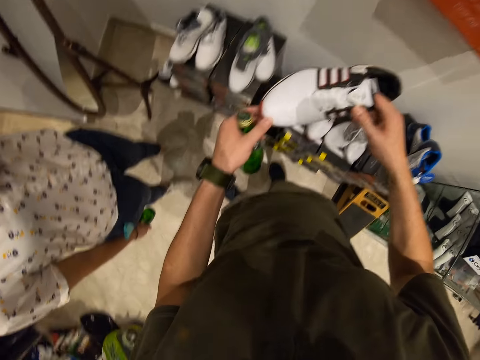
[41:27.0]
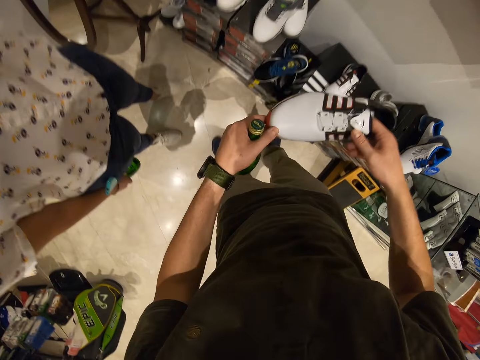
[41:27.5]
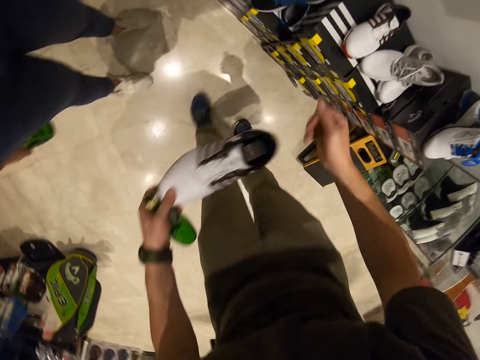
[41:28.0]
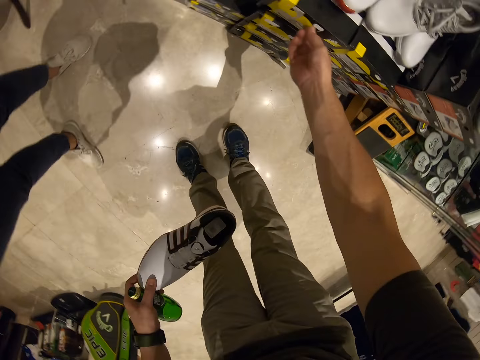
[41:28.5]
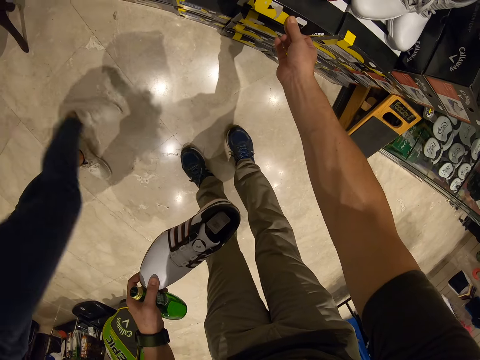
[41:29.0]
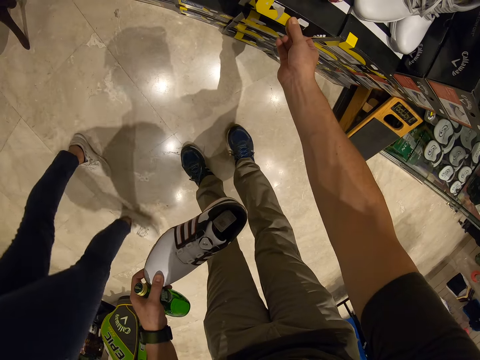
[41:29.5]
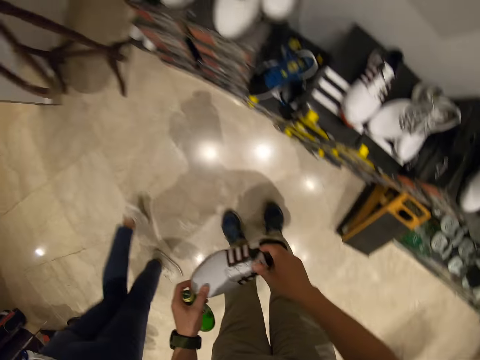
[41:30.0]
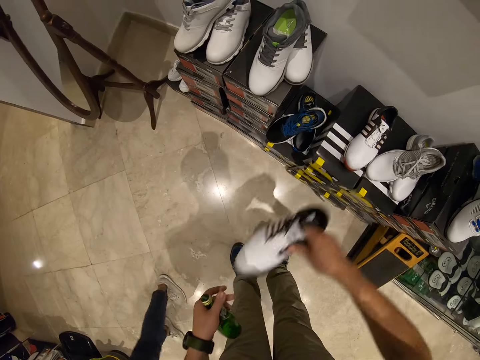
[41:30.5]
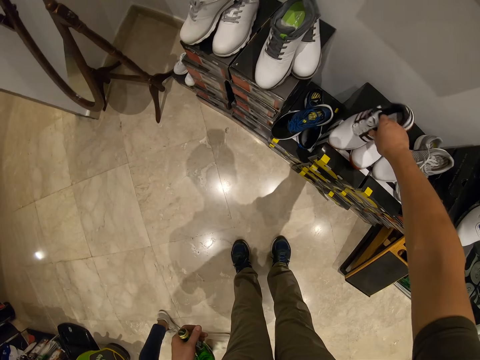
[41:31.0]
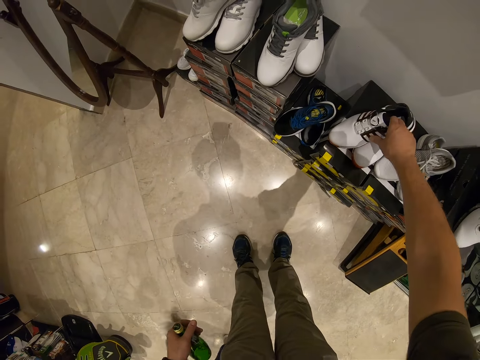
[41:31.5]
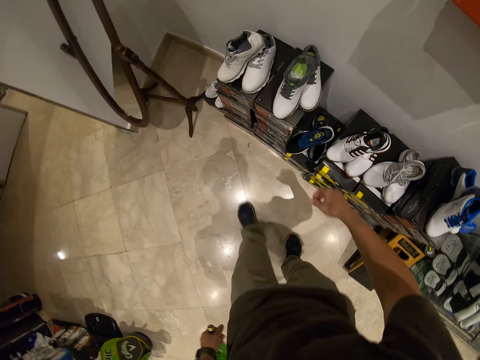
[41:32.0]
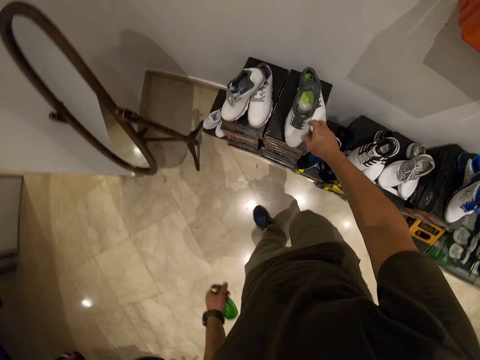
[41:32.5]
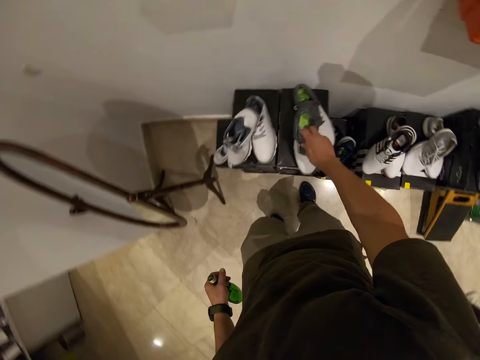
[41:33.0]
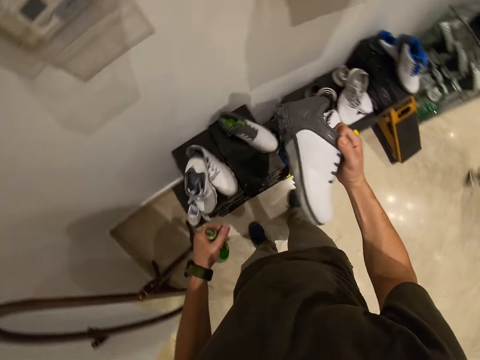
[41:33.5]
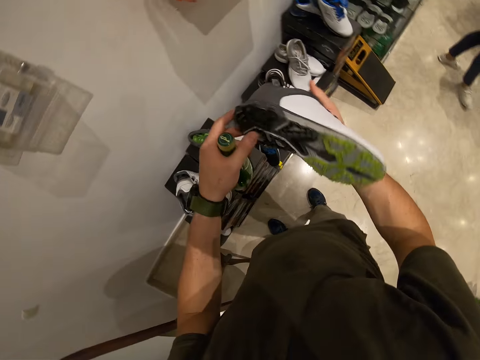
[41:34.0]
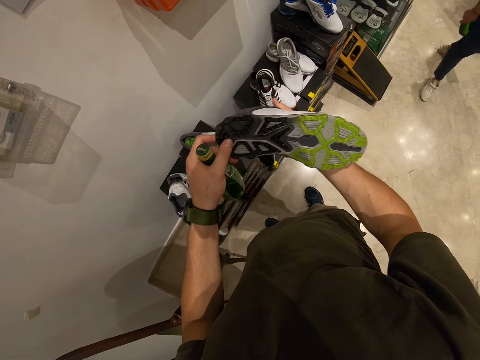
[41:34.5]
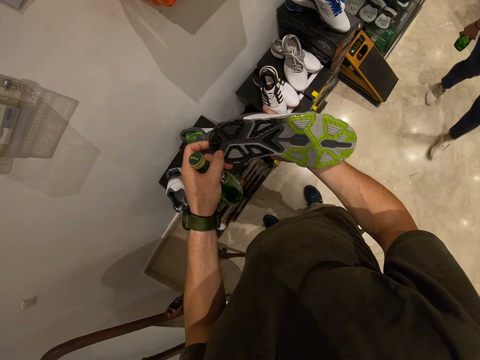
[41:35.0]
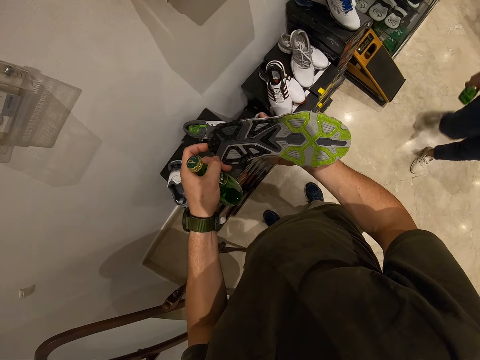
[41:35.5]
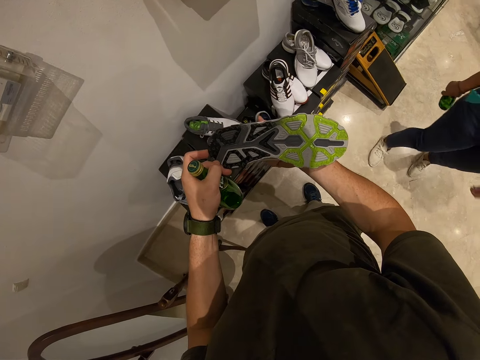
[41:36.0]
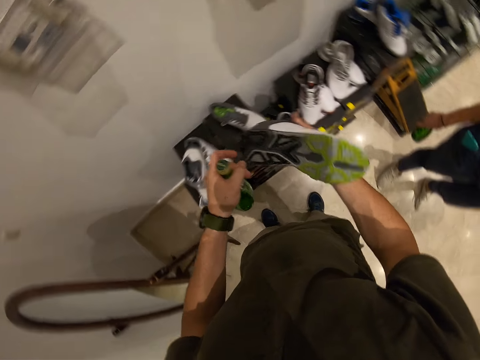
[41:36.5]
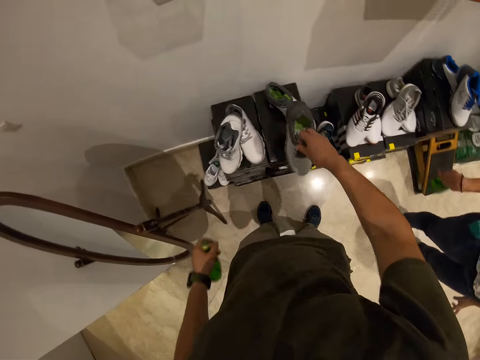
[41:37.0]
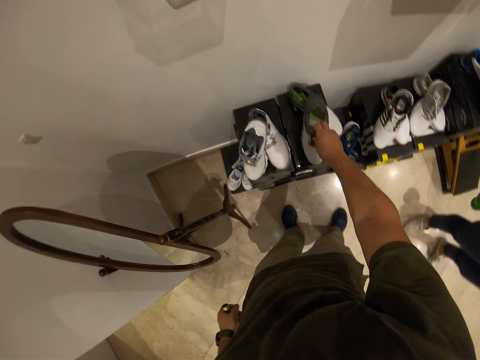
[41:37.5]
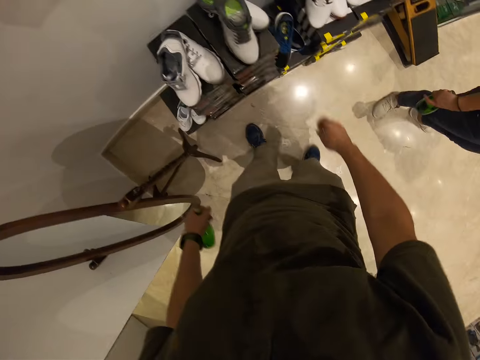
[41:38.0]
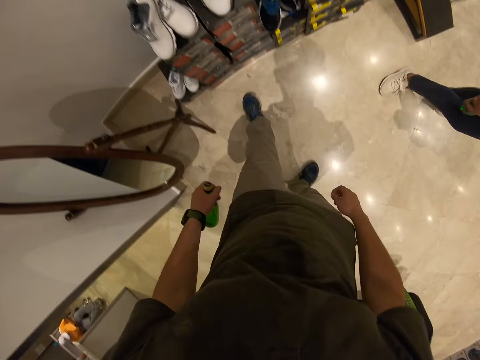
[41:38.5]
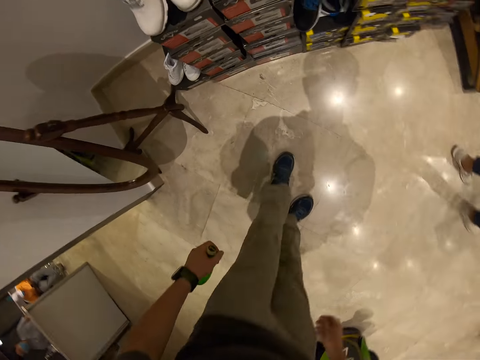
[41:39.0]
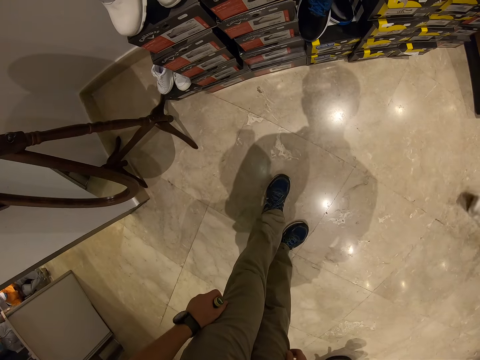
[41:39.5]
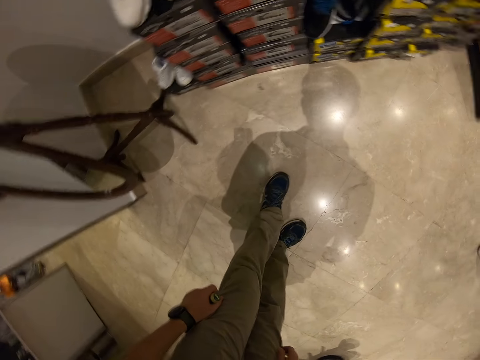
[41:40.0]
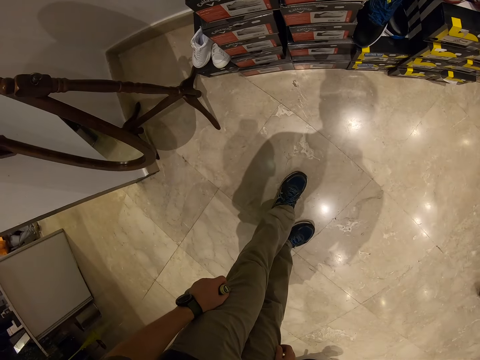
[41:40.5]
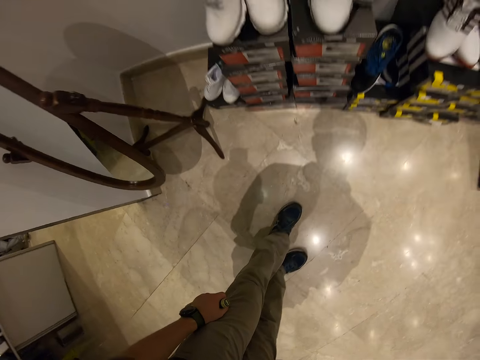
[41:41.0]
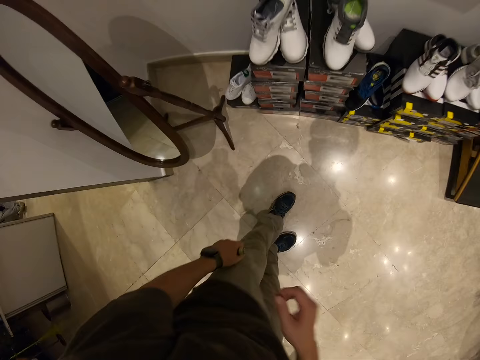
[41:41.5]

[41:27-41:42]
The camera wearer examines the shoe and pulls his hand off the shoe. He opens the box and touches the box. A woman walks around the store. The camera wearer holds the shoe with both hands. He places the shoe on top of the box. He walks toward the shoes. He picks up a shoe. He examines the shoe, holds the shoe with both hands and examines the shoe again. The woman walks around the store and stands beside the camera wearer. The camera wearer places the shoe on top of the box. He walks away from the shoes.

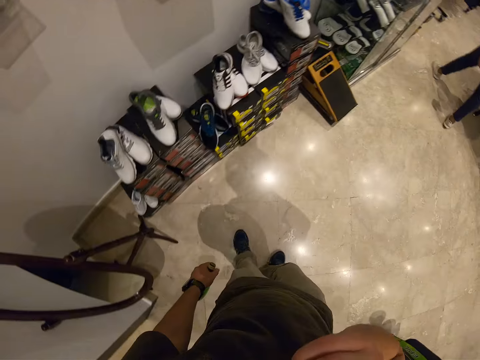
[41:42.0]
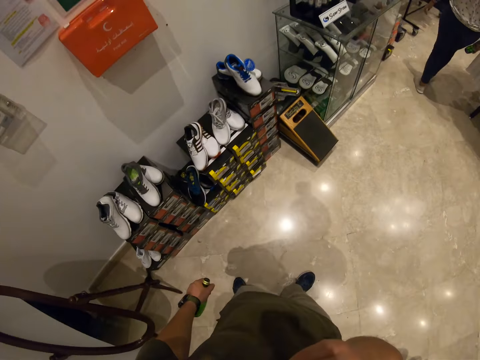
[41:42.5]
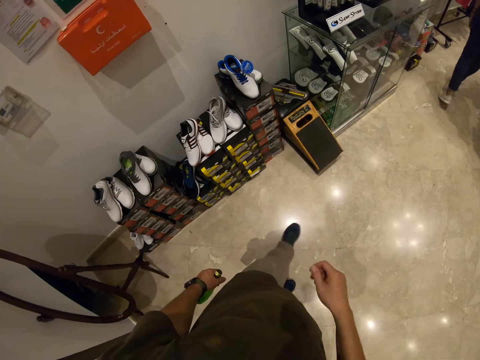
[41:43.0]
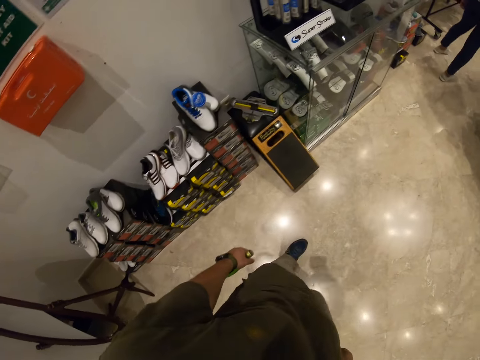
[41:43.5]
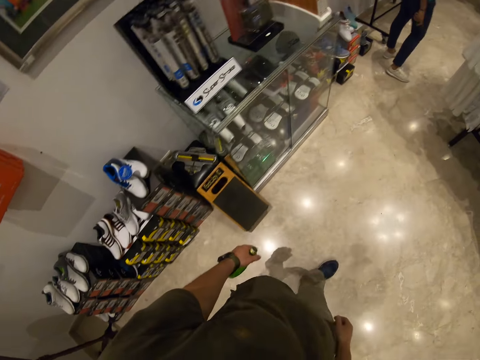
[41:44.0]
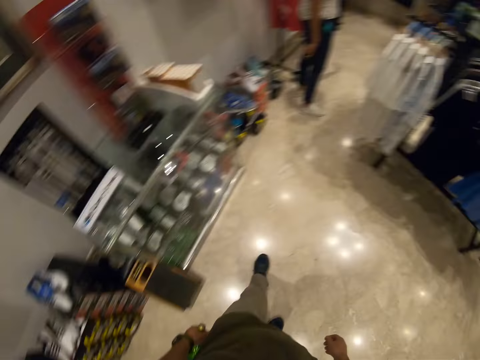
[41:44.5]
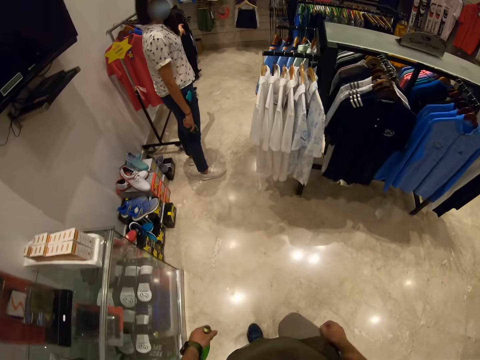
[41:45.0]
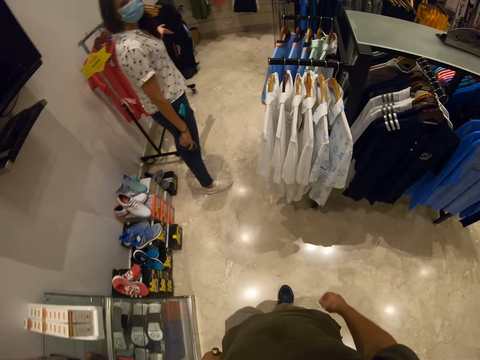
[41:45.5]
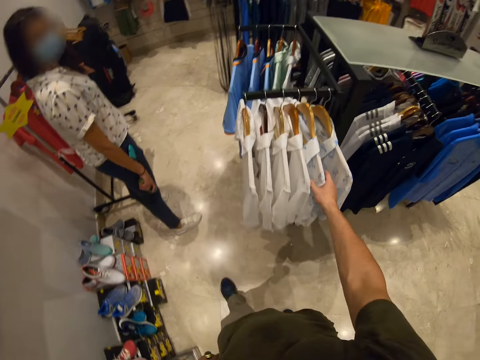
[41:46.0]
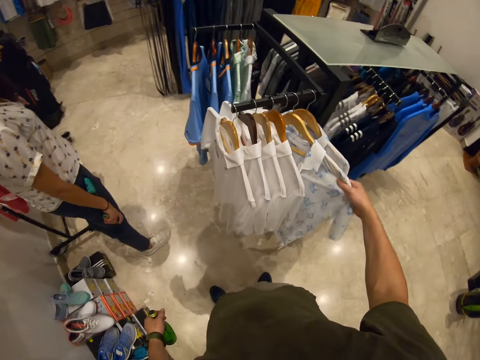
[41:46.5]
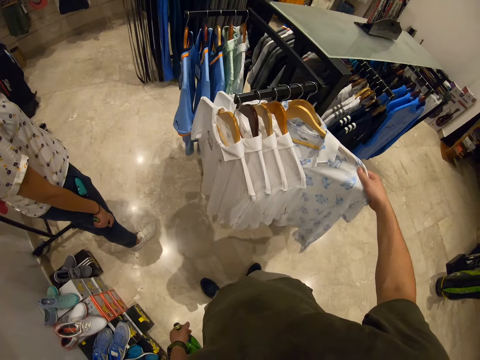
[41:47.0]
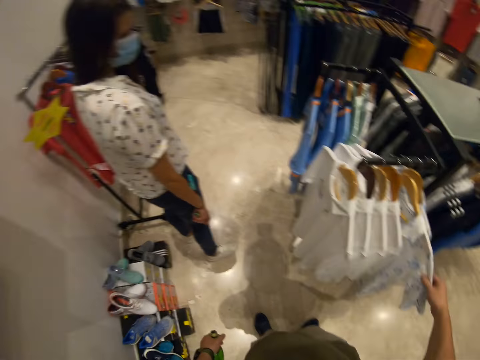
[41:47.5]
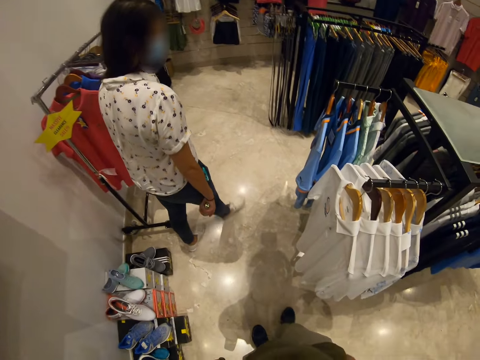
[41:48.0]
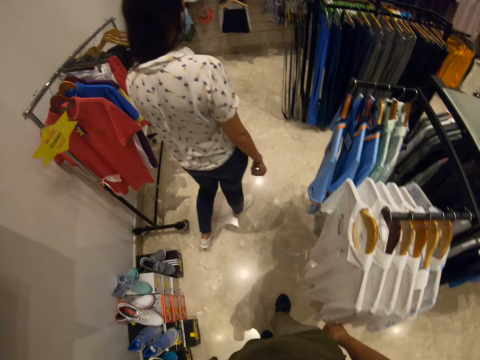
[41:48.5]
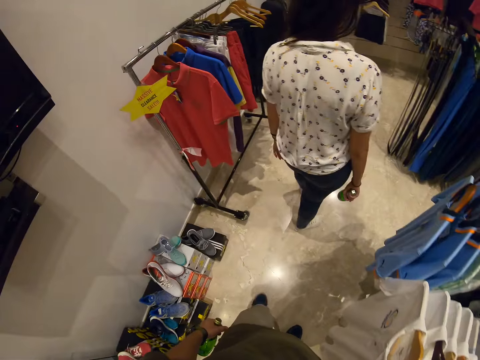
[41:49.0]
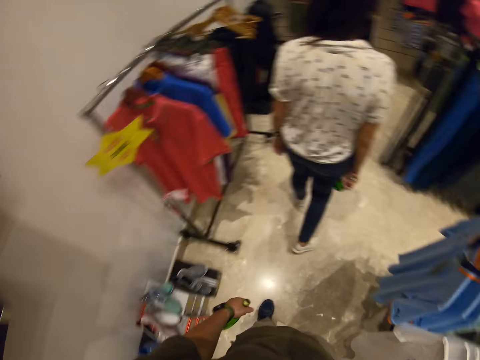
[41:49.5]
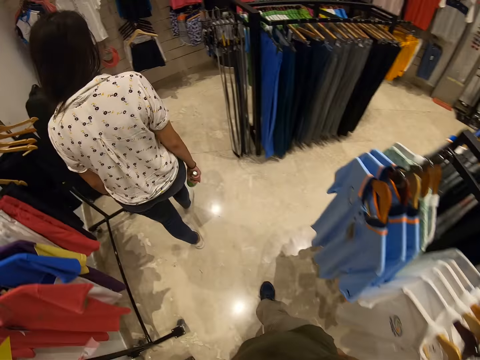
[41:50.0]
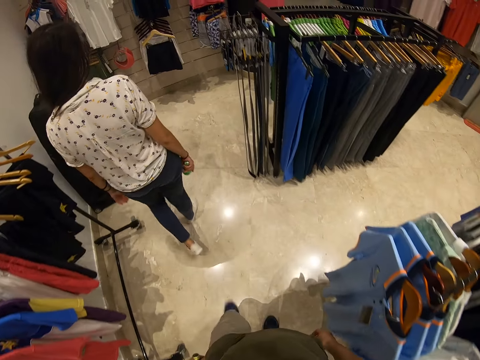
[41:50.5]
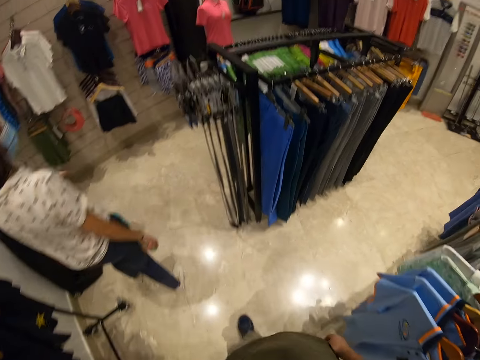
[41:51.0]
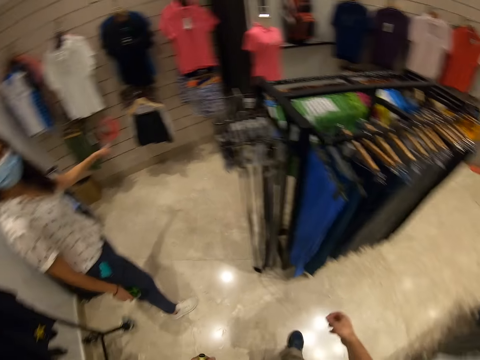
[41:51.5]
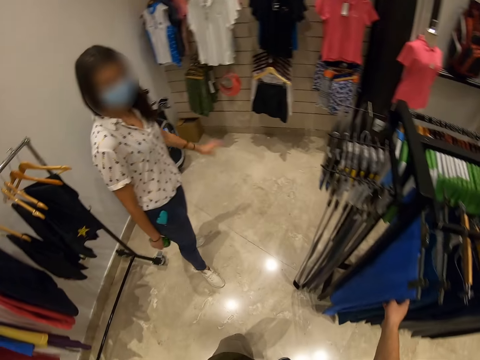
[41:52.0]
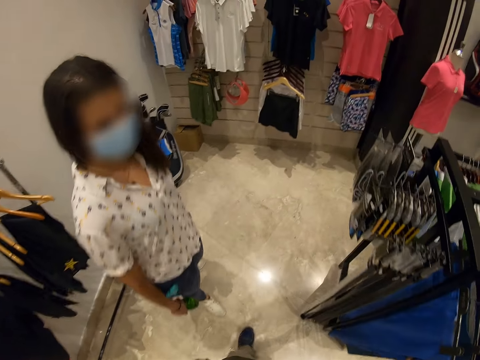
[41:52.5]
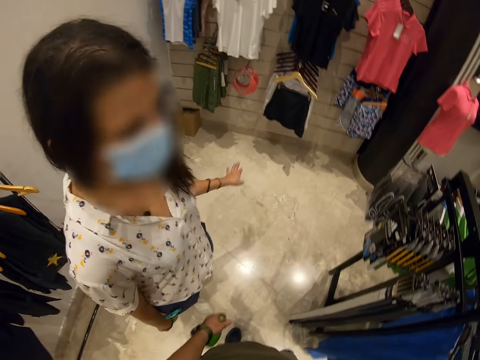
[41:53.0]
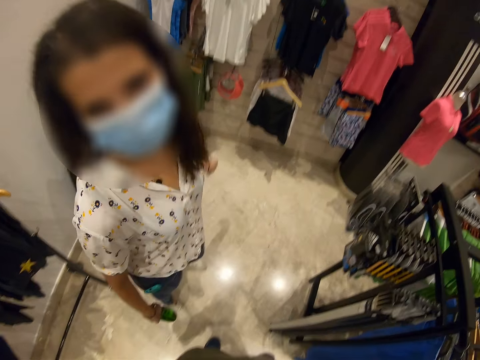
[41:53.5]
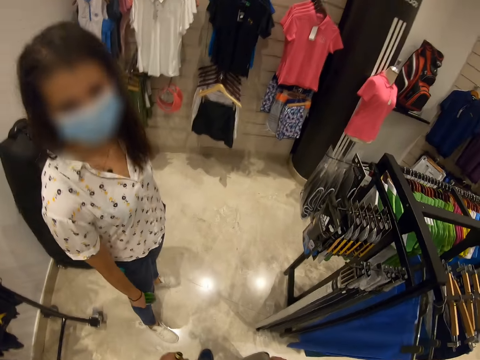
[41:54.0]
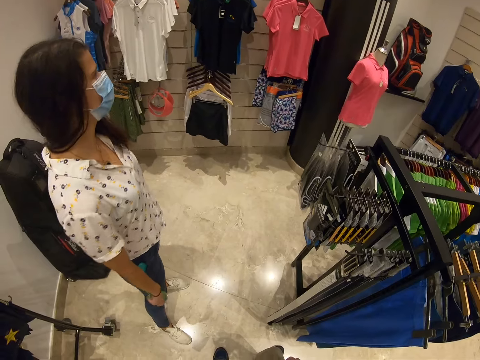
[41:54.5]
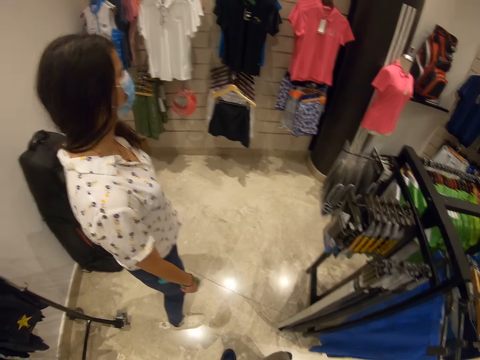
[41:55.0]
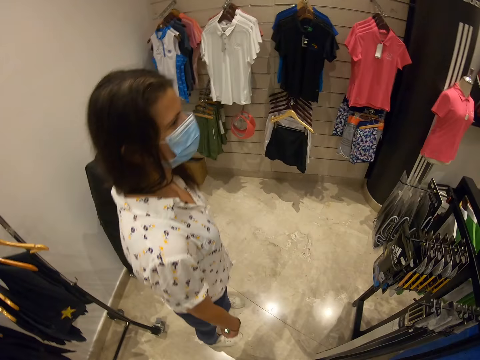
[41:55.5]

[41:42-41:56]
The camera wearer walks around the shop. A woman stands in the store. The camera wearer holds a shirt and examines the shirt. The woman walks around the store. The camera wearer walks around the shop. The woman gestures her hand. The camera wearer walks around the store. The woman gestures her hand. The camera wearer looks at the woman.
